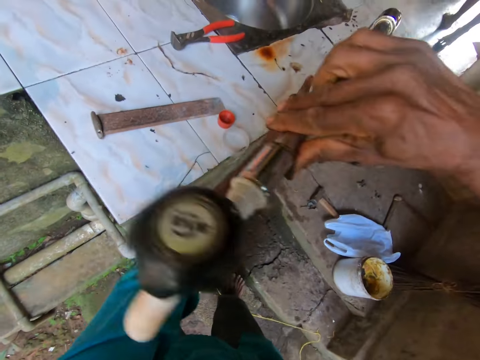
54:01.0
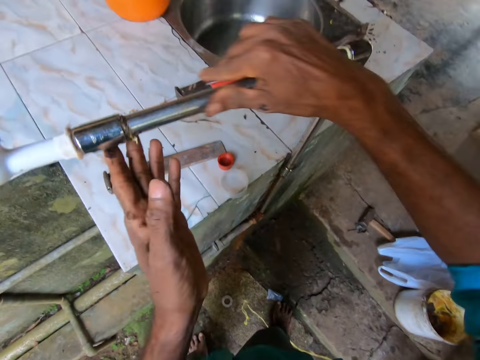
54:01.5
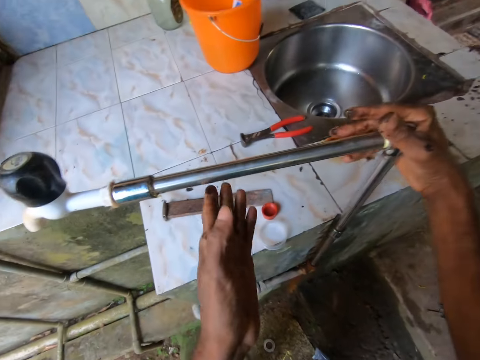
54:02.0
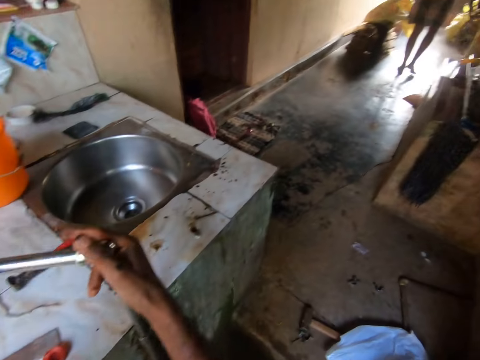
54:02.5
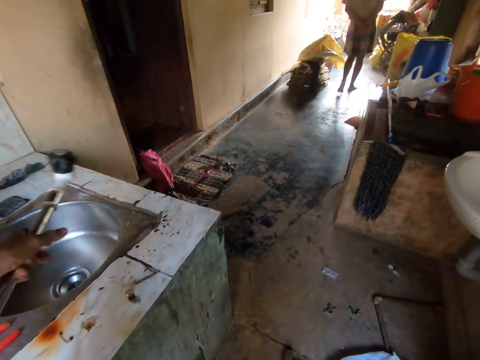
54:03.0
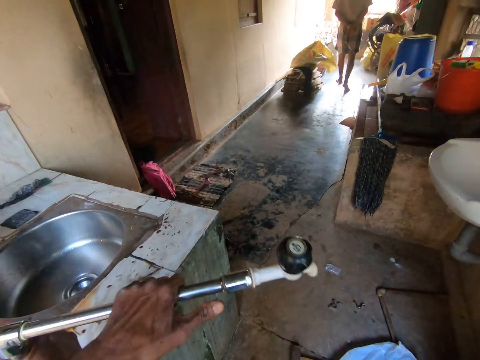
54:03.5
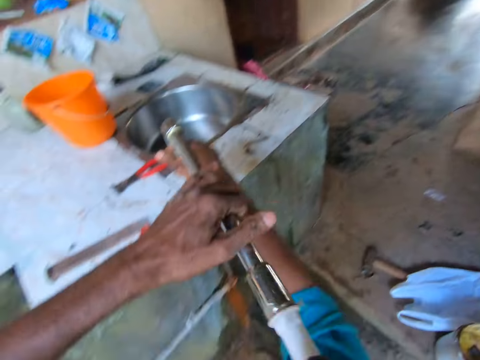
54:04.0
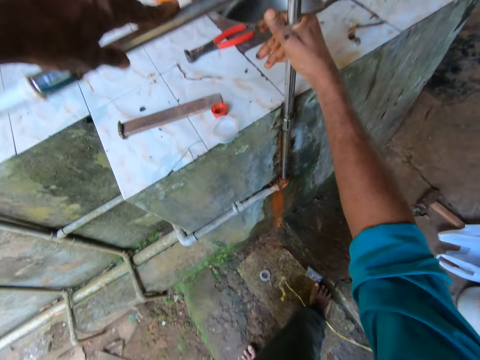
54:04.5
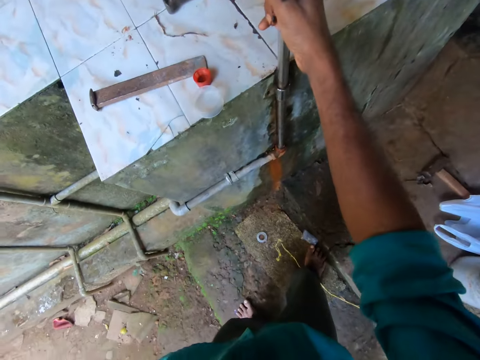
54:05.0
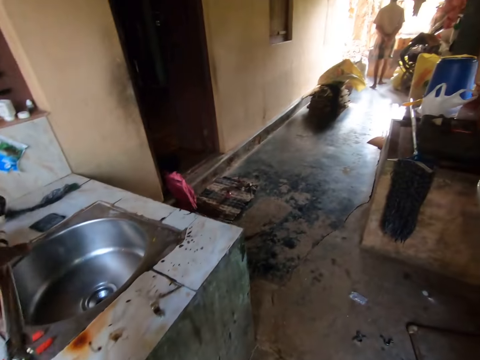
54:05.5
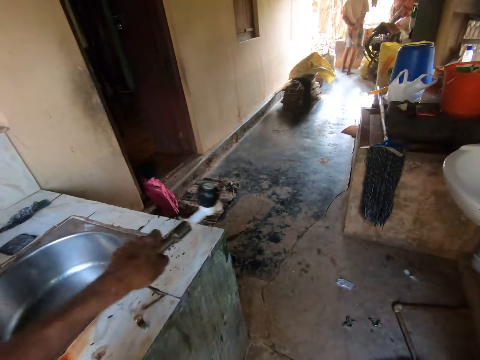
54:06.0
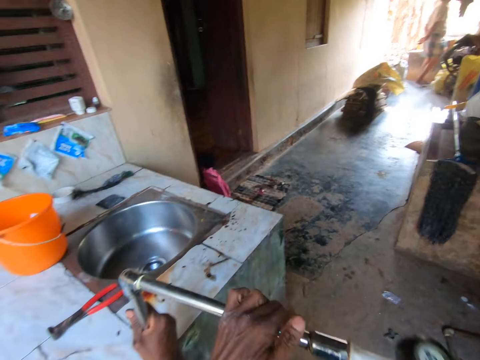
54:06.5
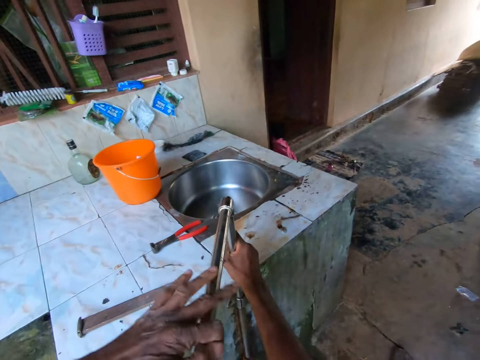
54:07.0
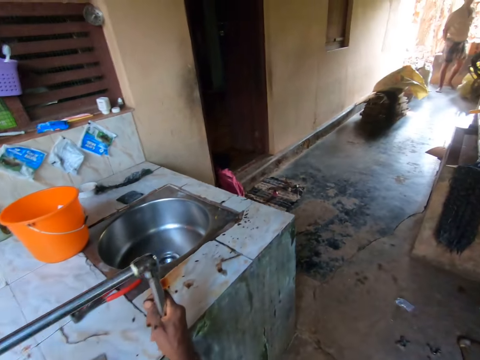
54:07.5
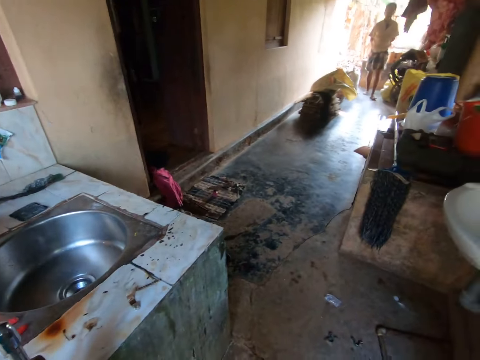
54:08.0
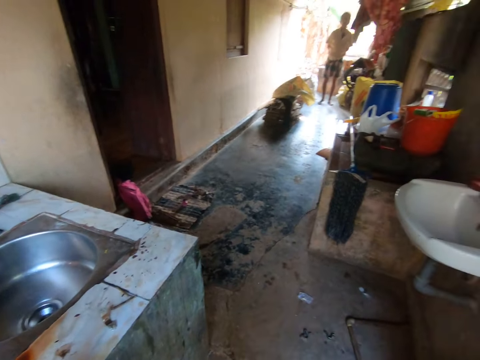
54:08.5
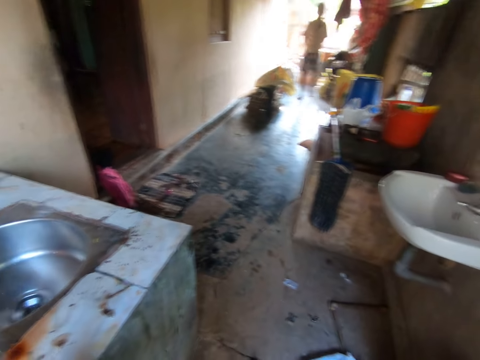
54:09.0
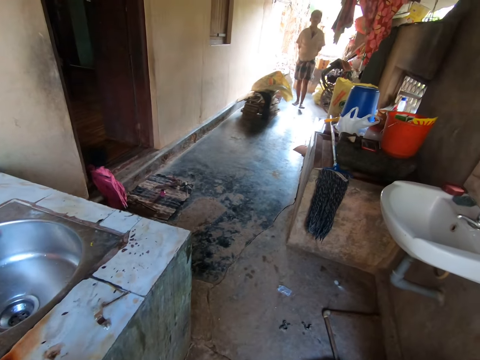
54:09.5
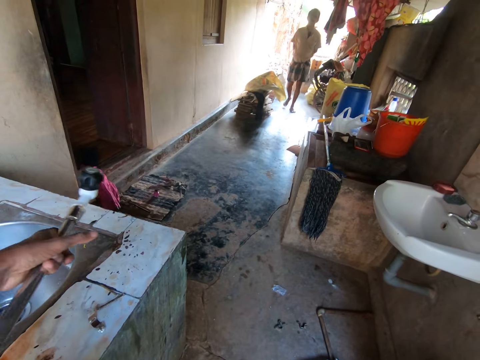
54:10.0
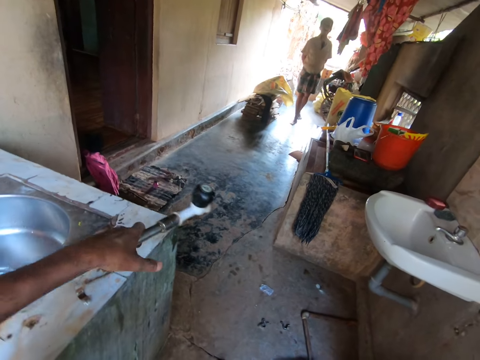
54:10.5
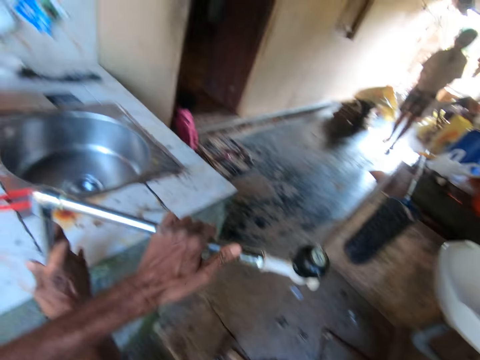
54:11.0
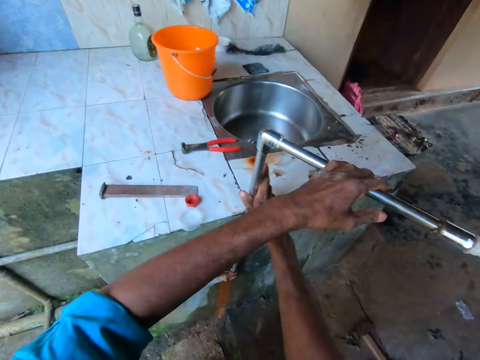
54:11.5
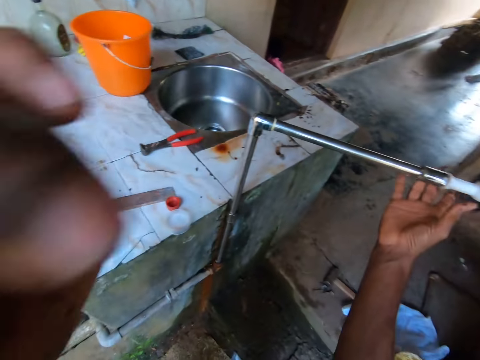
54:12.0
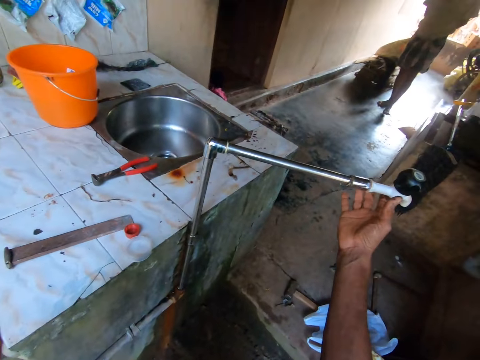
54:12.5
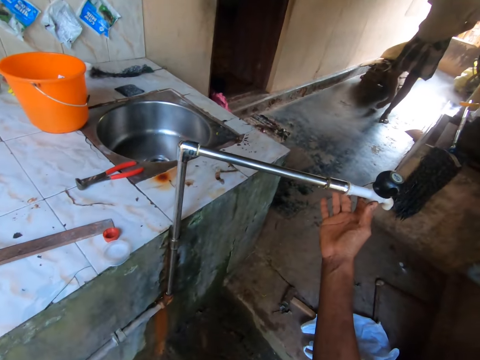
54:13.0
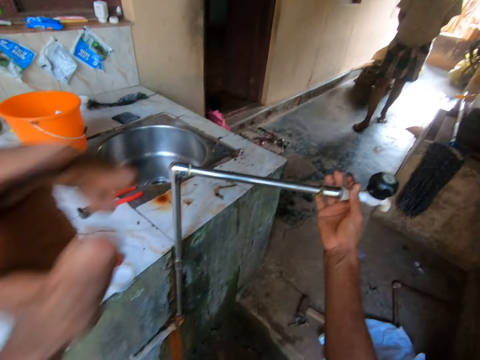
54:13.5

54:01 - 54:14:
The camera wearer turns the torque wrench with his left hand. A man talks with the camera wearer. The camera wearer fastens the water pipe. He talks with the man. He fastens the water pipe. The man walks on the veranda. The camera wearer holds the camera.

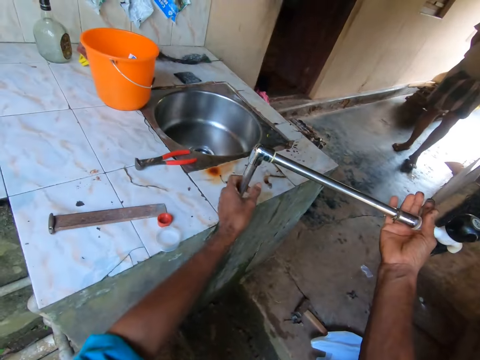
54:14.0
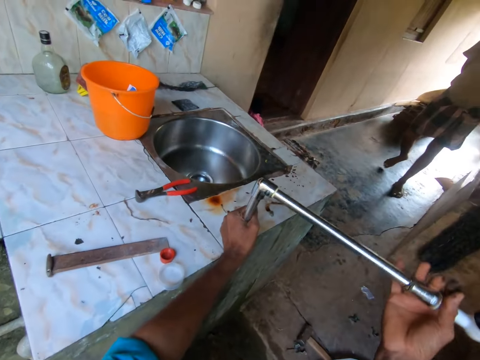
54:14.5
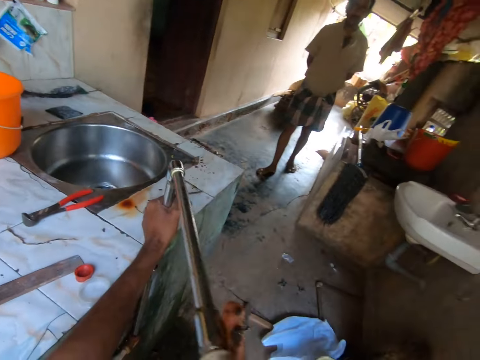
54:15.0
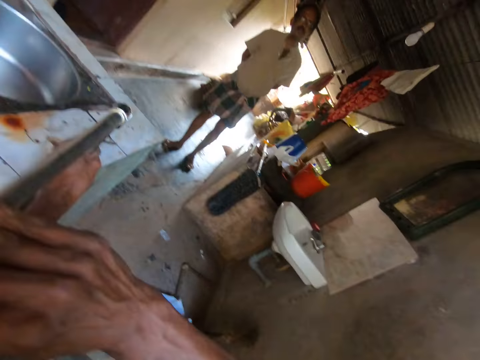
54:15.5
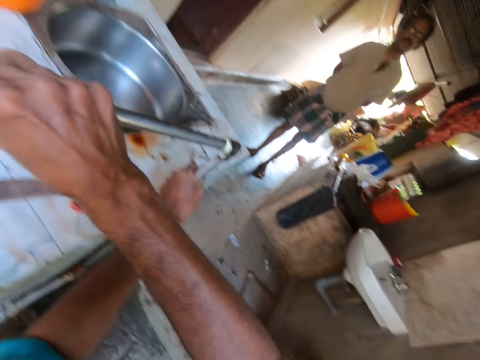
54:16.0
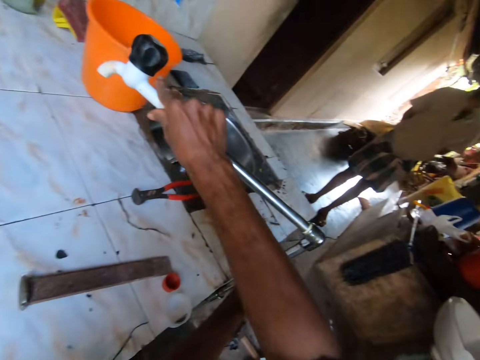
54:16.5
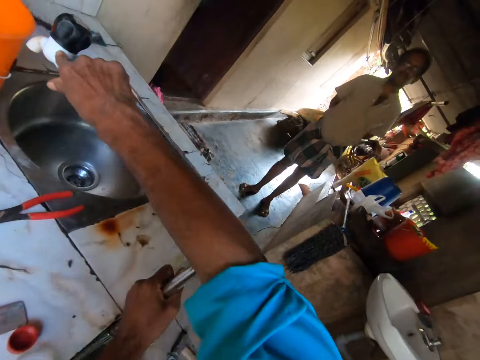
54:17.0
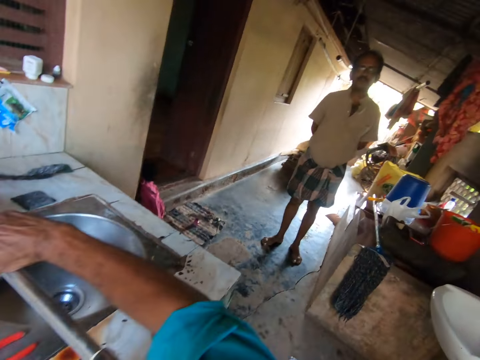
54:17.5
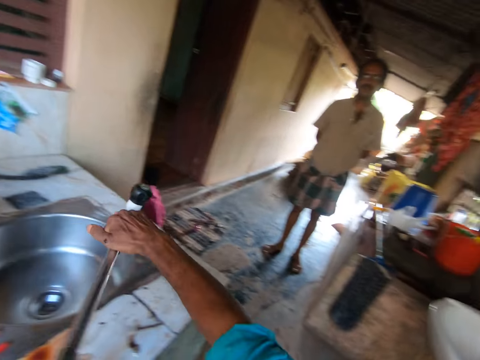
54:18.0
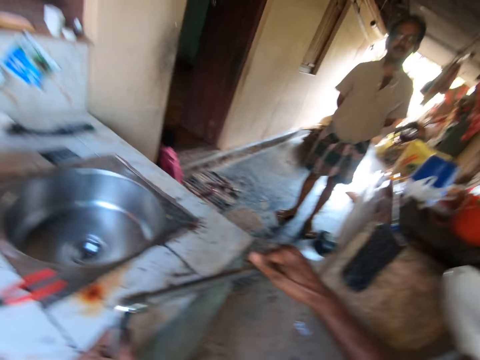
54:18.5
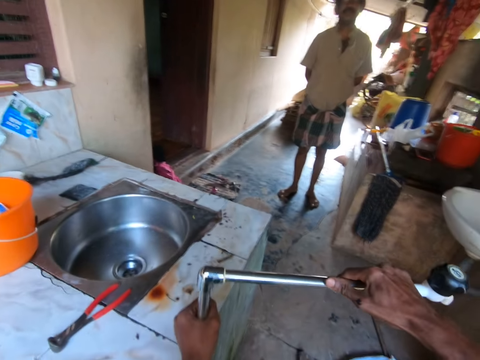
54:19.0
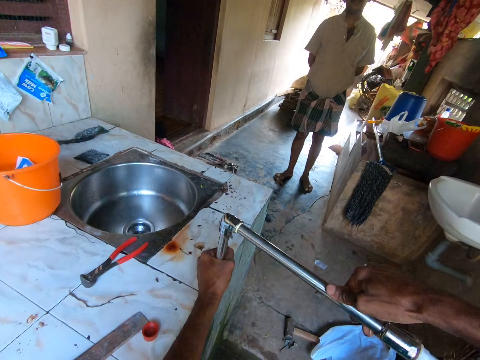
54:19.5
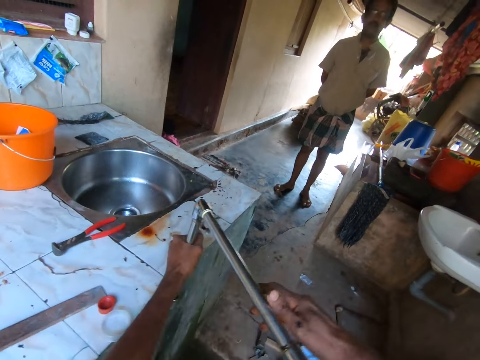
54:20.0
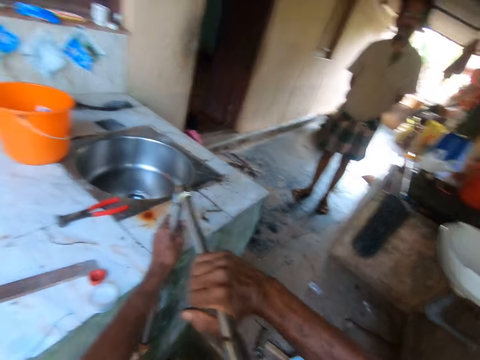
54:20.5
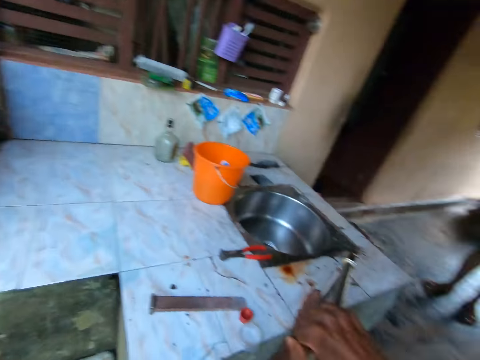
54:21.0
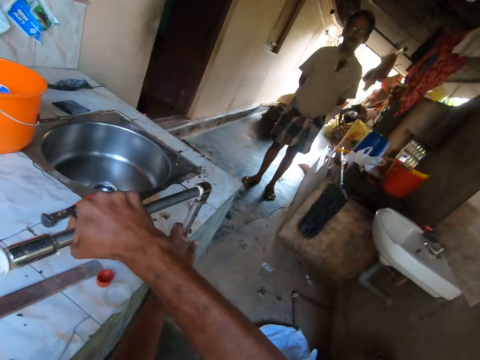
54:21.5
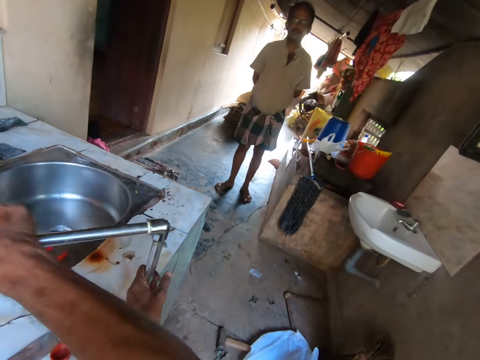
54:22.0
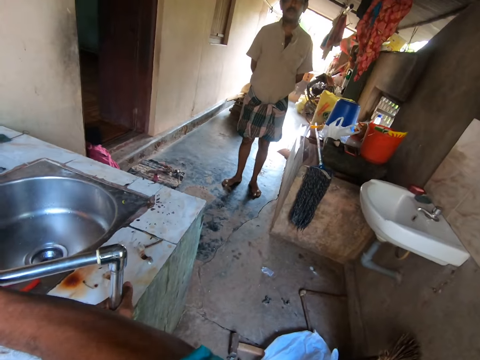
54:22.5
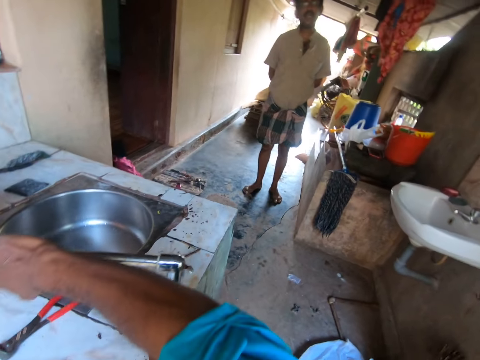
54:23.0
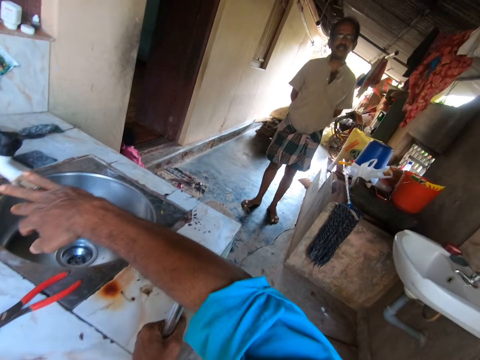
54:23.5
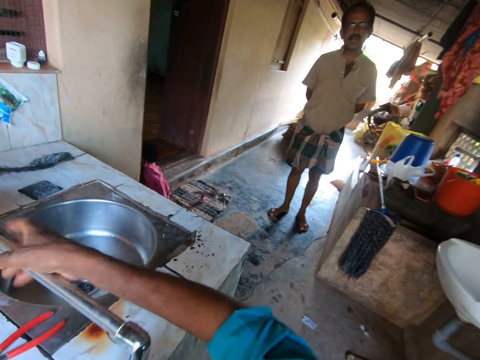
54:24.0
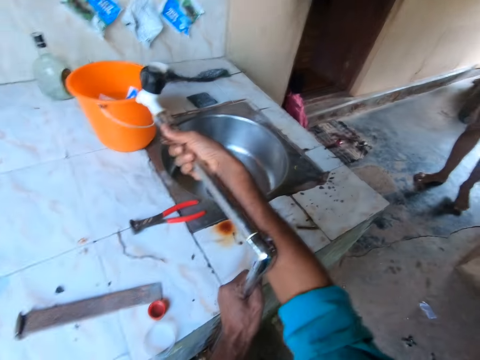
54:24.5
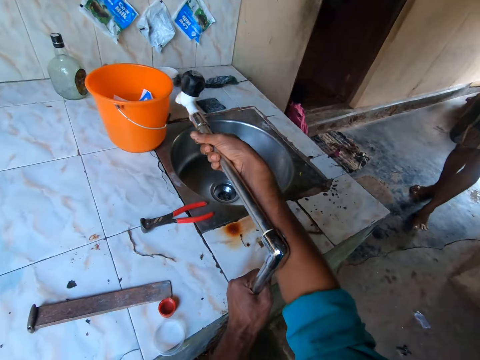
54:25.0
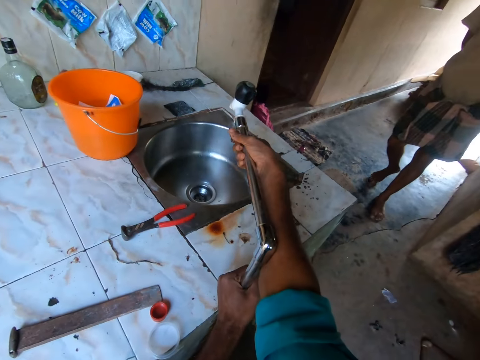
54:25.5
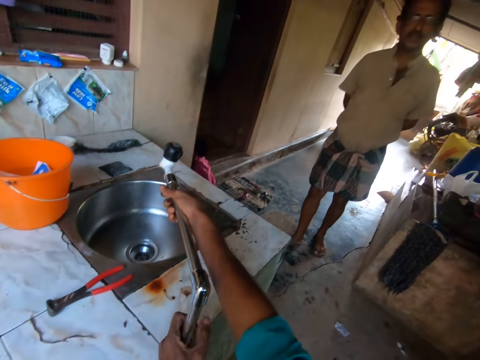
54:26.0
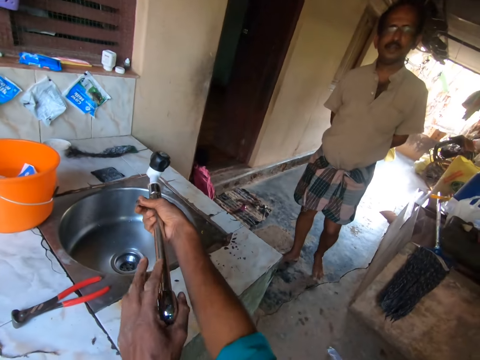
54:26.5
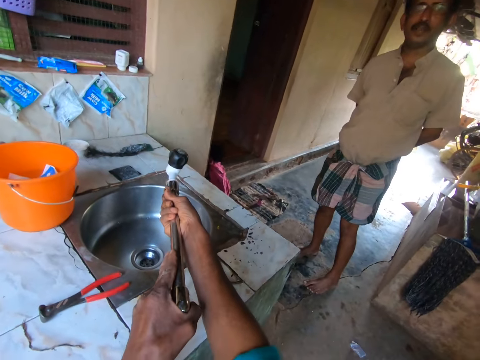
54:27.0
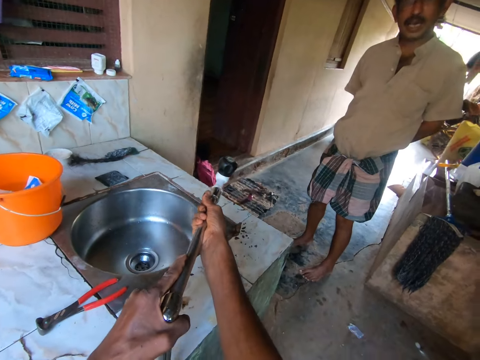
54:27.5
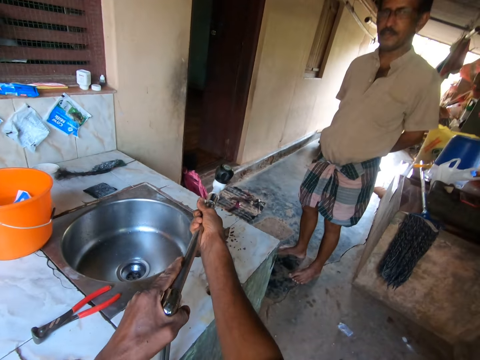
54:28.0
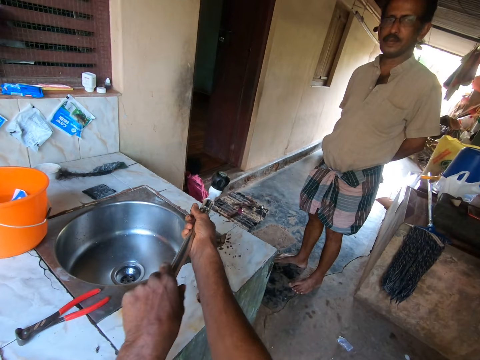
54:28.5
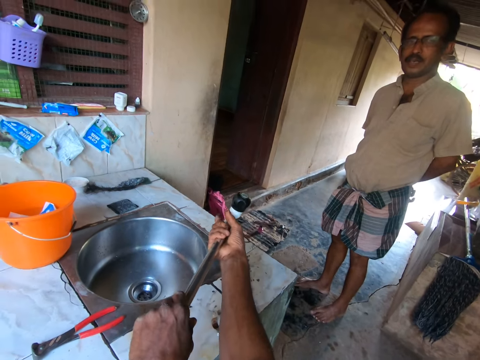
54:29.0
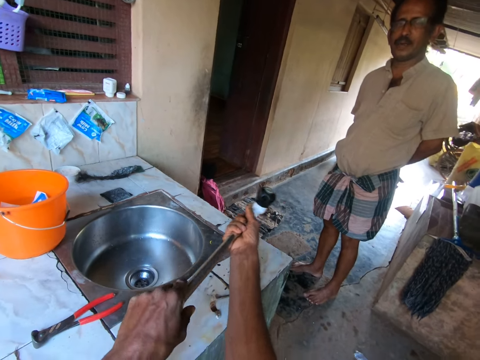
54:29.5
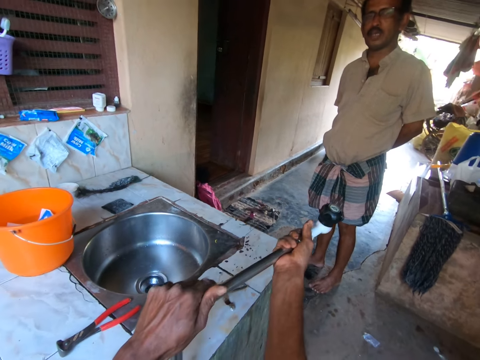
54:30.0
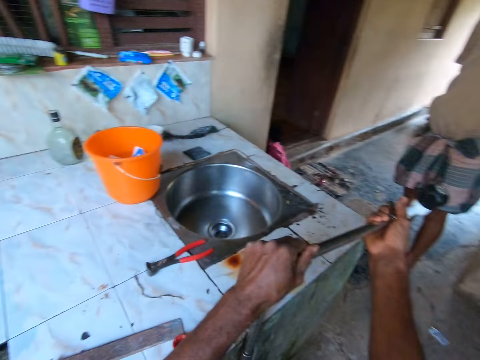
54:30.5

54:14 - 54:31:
The camera wearer turns the torque wrench with his right hand. He fastens the water pipe. He converses with a man and swings the tap. He presses the tap. He pulls the tap. He converses with the man. He pulls the tap. He turns the tap pipe with both hands. He converses with the man.
